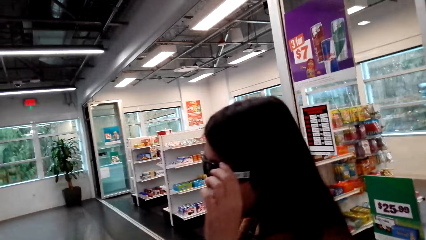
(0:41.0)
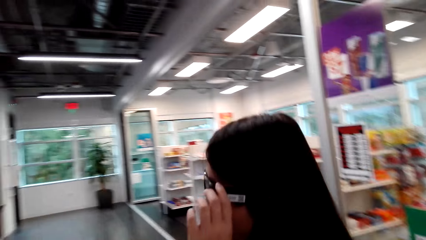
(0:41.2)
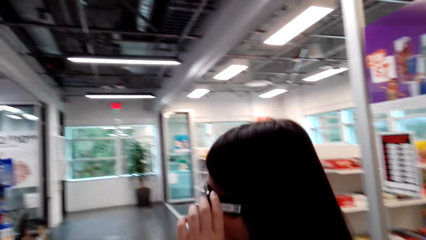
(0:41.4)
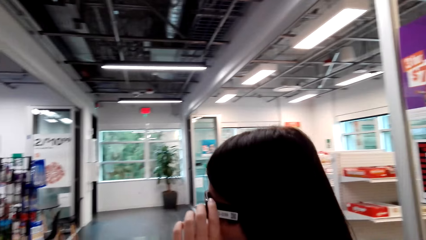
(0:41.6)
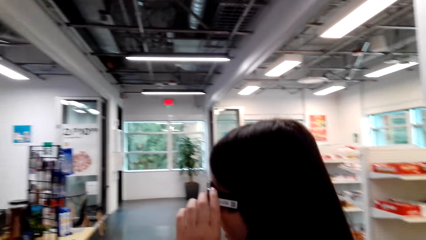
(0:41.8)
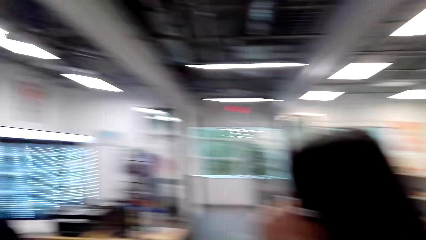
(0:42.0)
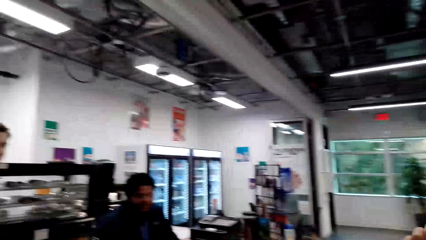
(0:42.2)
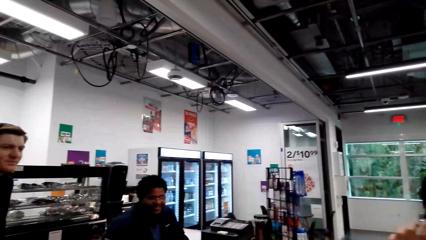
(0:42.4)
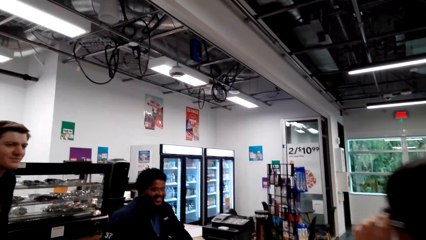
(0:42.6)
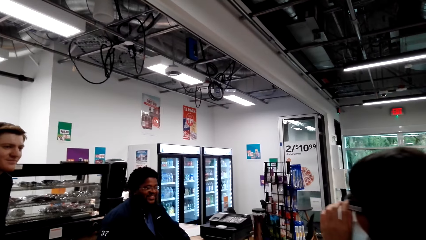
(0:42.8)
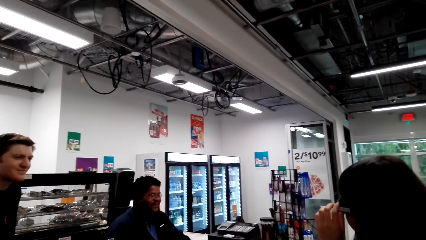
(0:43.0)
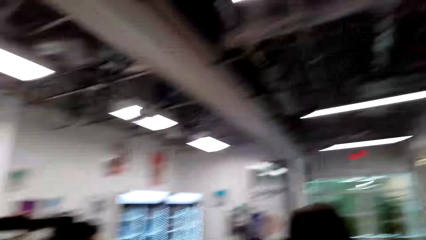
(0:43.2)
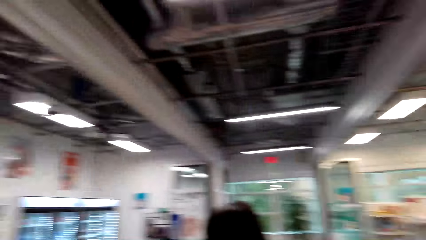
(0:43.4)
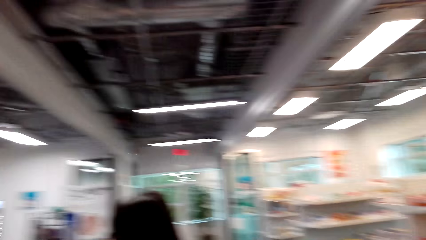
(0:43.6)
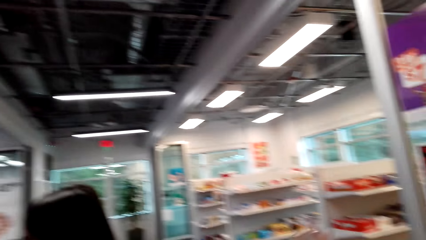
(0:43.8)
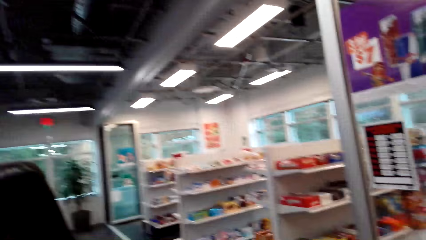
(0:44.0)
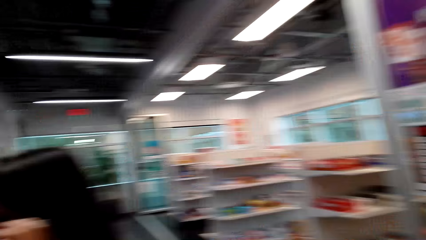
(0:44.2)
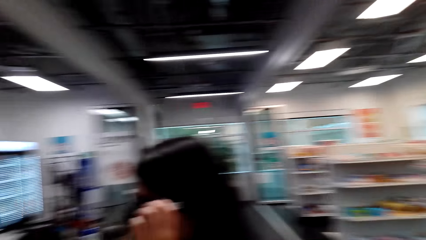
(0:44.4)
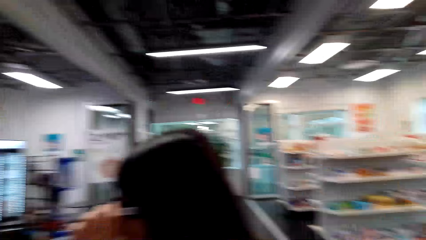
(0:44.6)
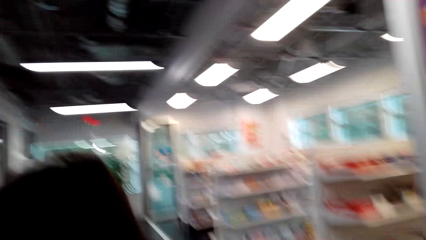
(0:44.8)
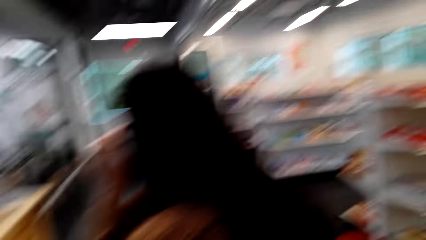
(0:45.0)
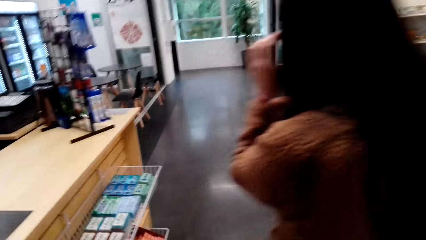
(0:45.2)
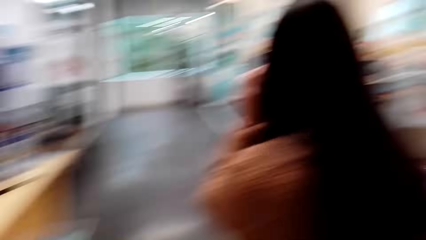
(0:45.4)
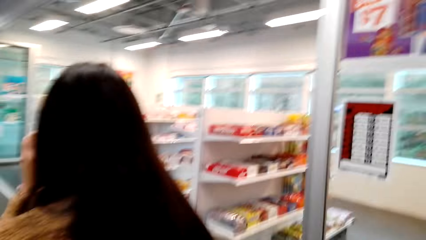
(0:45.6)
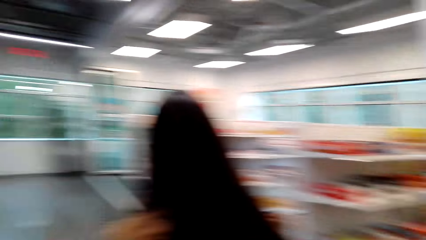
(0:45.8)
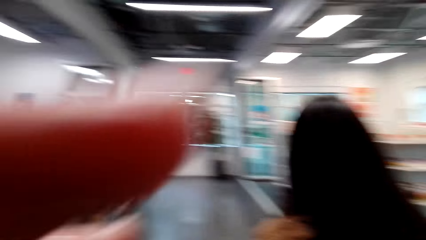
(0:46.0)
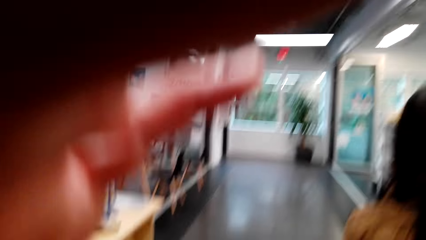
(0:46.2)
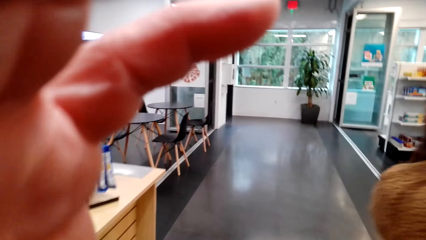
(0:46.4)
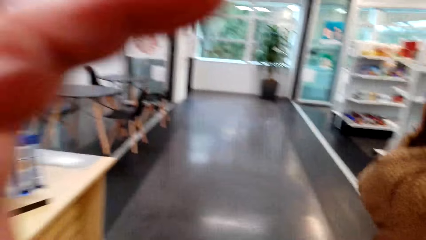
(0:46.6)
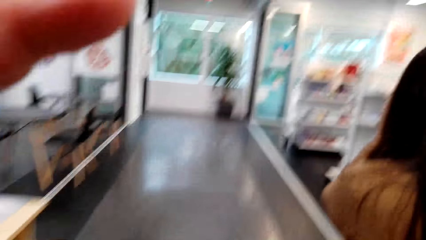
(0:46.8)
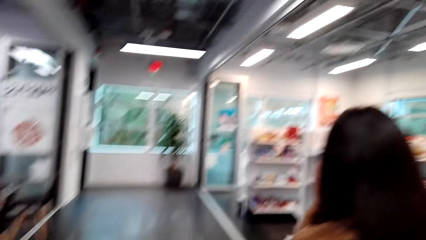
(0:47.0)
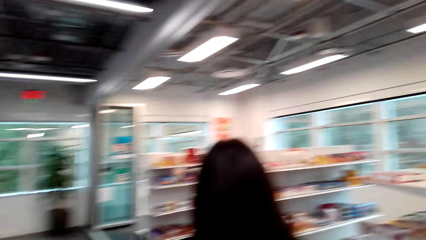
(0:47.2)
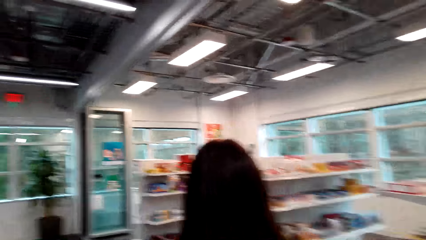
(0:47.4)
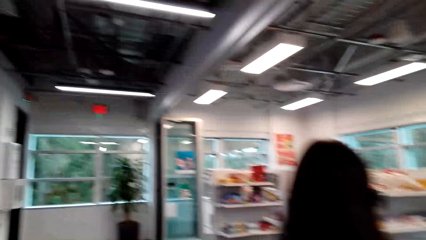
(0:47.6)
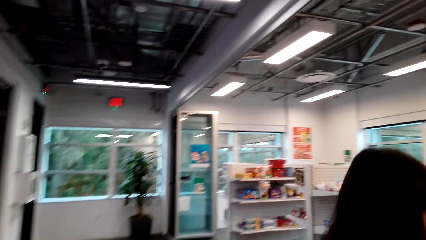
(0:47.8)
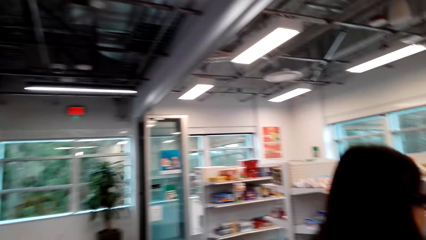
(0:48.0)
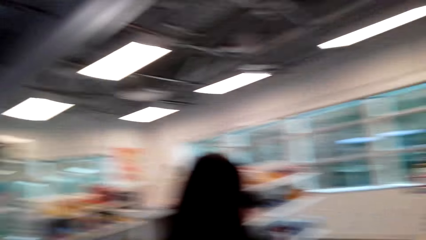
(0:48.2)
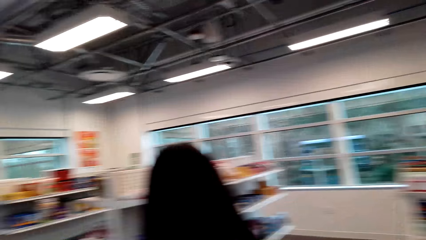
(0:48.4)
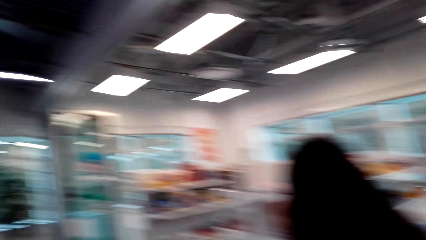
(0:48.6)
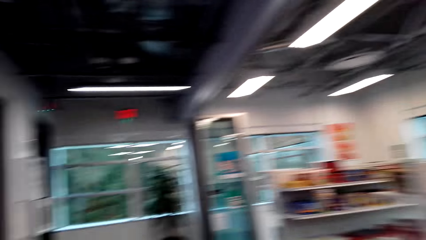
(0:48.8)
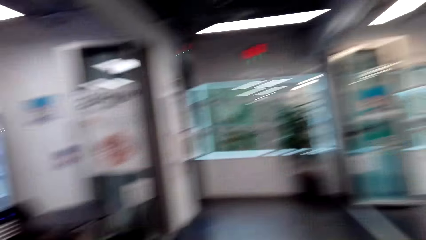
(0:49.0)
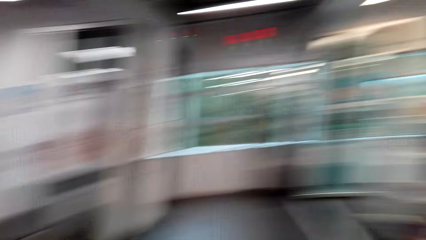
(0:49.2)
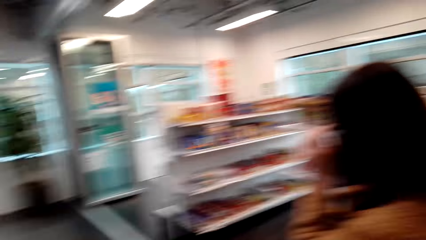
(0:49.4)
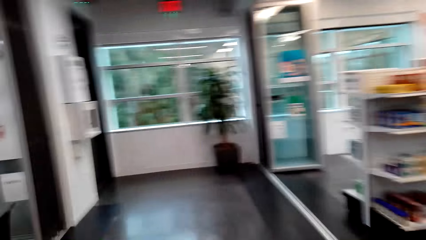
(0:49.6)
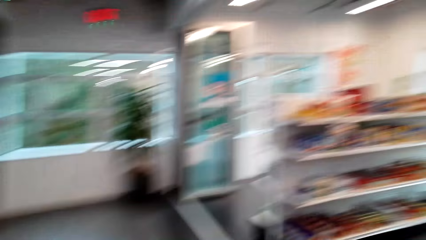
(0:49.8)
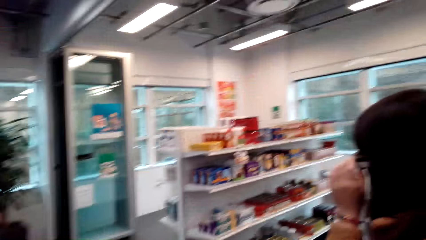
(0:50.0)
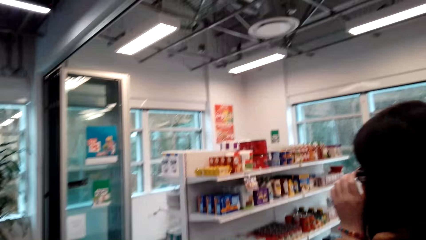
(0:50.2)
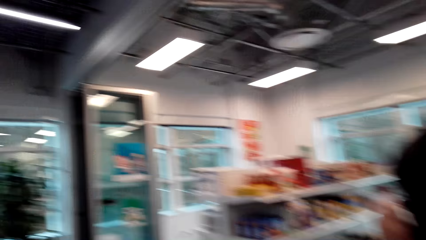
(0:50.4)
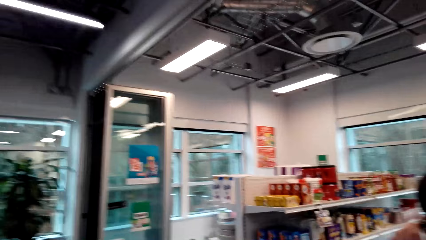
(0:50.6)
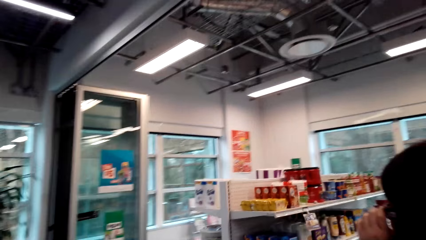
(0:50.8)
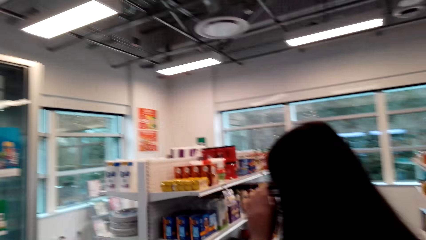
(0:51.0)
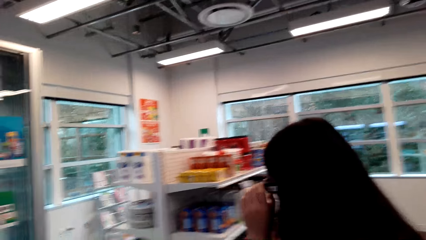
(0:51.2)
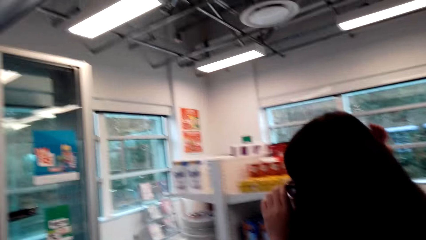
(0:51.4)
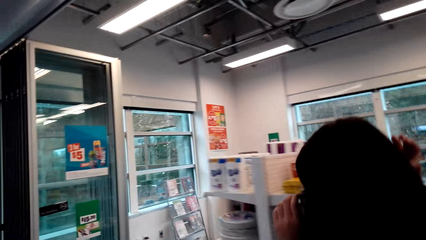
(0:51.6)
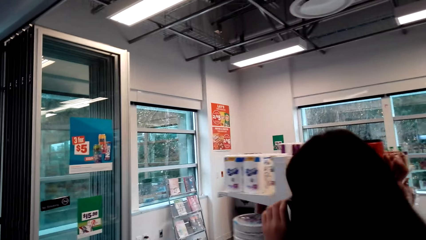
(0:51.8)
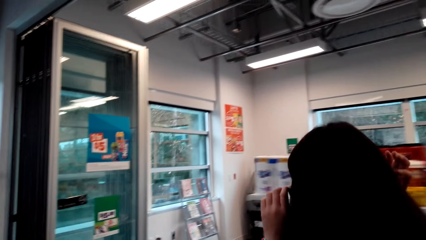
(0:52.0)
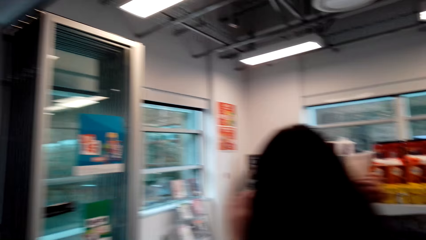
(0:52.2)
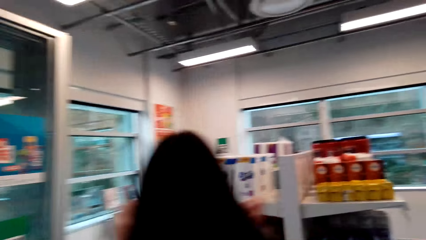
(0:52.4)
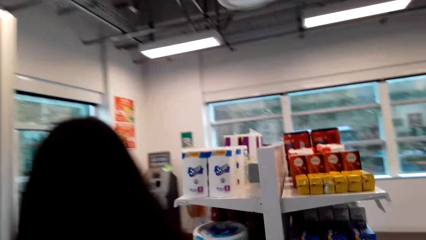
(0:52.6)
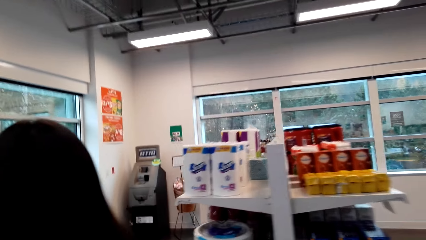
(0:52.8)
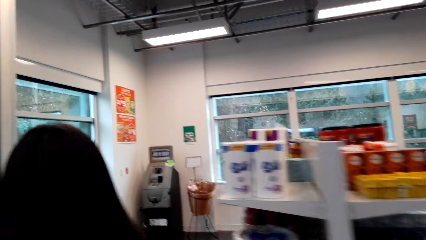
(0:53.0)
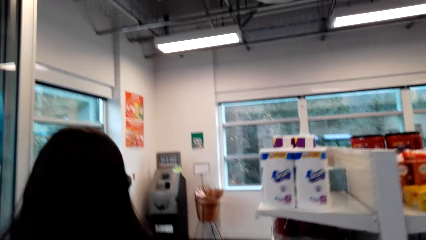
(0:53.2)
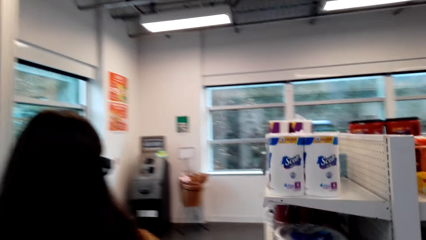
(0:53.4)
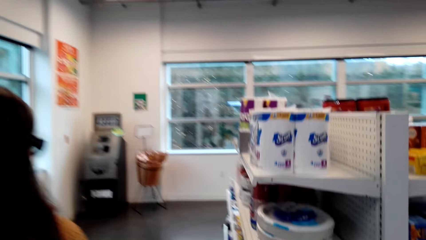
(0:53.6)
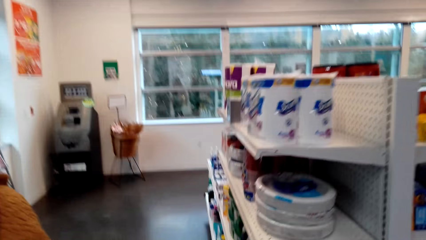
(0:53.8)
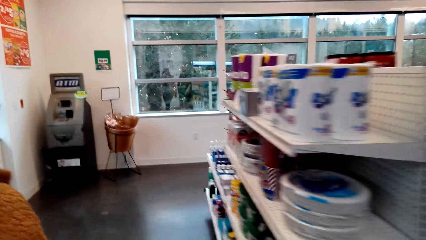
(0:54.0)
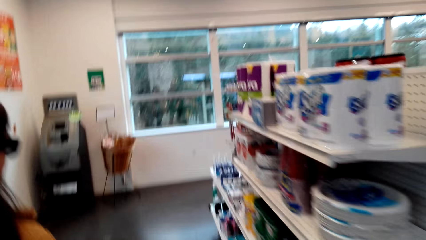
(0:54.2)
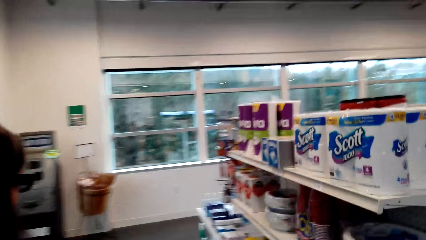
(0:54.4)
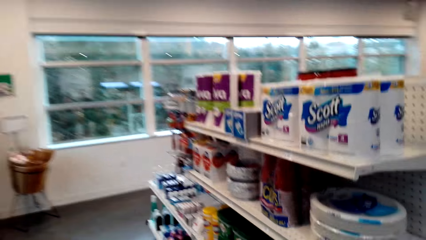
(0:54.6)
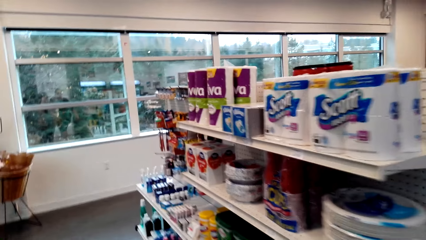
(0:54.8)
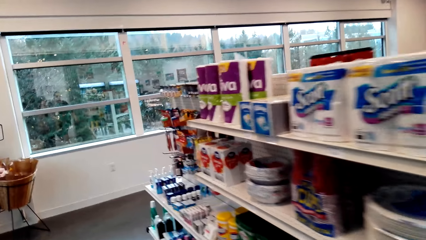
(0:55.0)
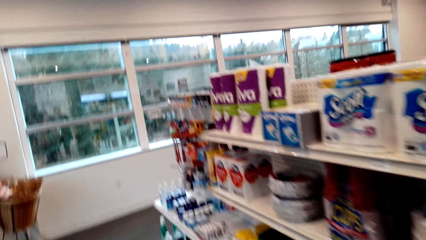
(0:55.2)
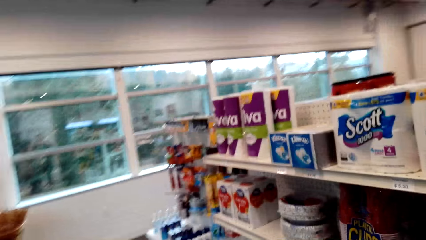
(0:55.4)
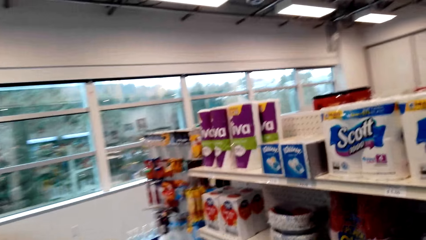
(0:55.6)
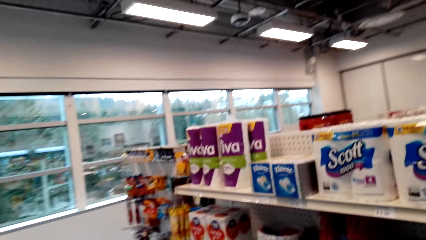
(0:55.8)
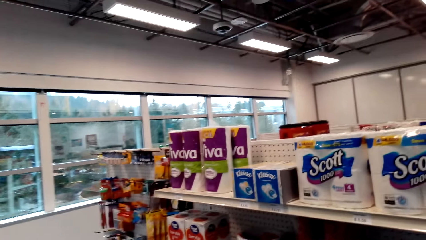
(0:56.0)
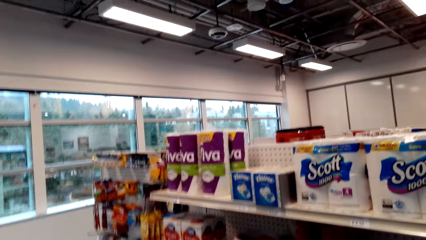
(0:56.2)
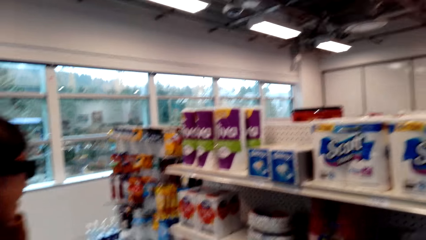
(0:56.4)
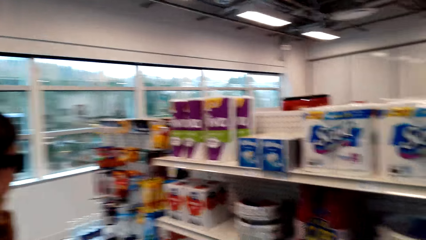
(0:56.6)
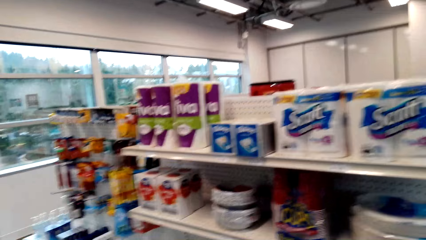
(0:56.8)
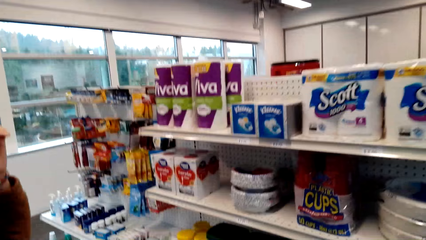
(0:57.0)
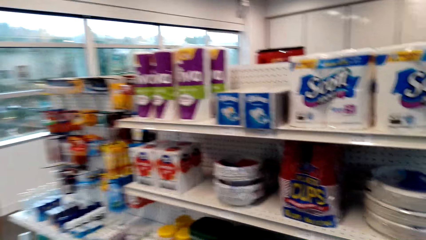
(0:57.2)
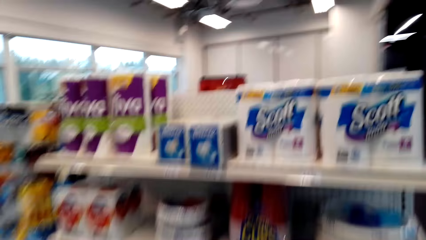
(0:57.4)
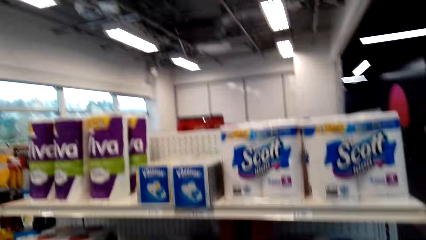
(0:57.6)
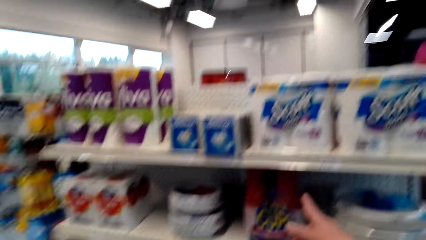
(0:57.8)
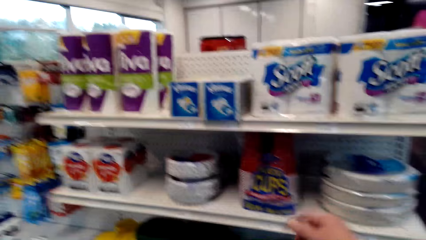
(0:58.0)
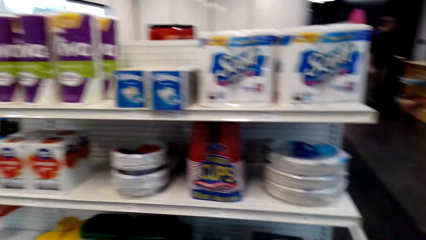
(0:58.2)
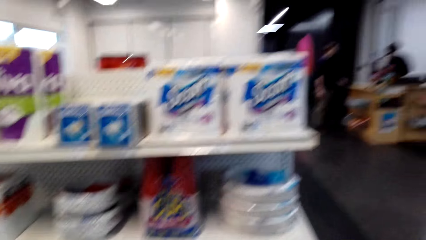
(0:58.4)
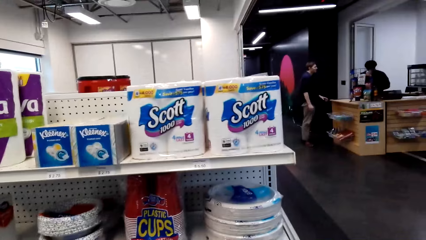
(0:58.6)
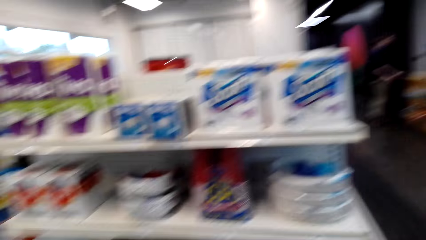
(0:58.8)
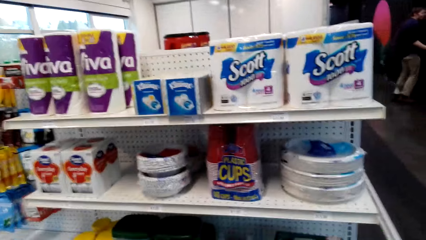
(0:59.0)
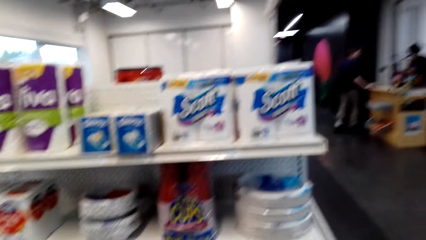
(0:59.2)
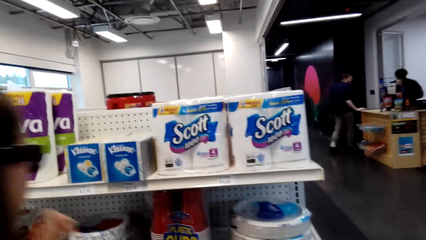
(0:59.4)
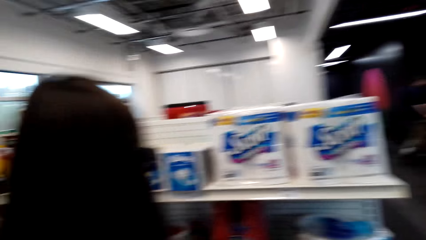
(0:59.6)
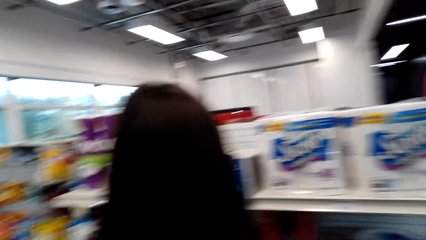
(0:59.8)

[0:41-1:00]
The camera wearer looks around. A lady holds spectacles. The lady talks with a cashier. The camera wearer walks around. They look around and talk with the lady. They adjust the camera. They raise a hand. The lady walks around. The camera wearer walks around. They talk with the lady. The lady walks around. The camera wearer walks around. They walk around again. The lady touches the glasses. The camera wearer walks around. The lady walks around. The camera wearer talks with the lady. They walk around. They look around and talk with the lady.
